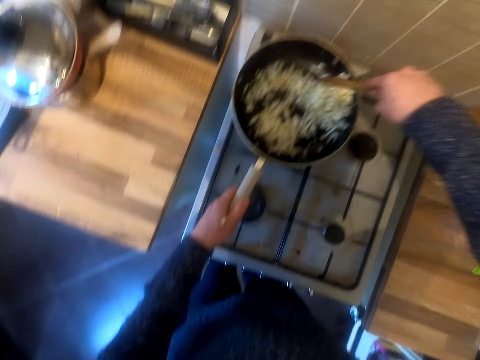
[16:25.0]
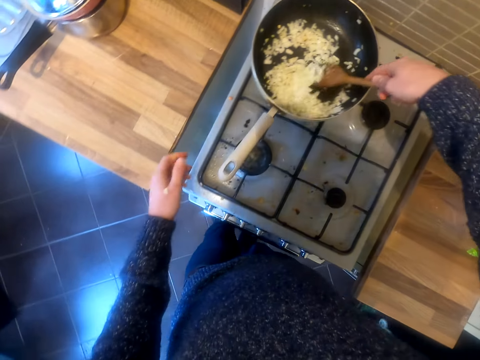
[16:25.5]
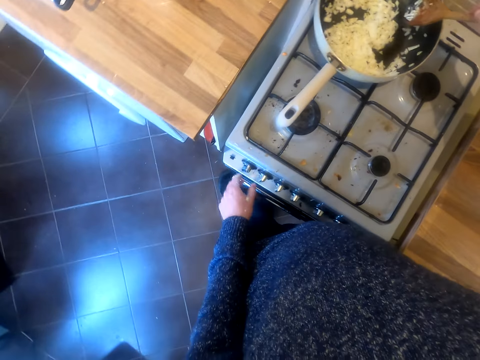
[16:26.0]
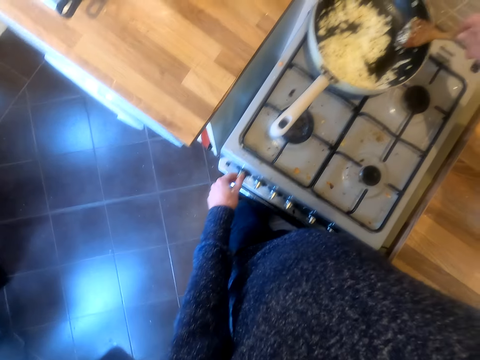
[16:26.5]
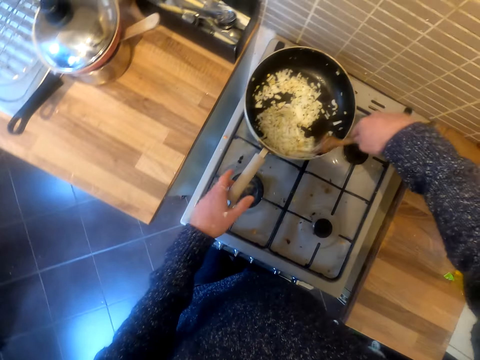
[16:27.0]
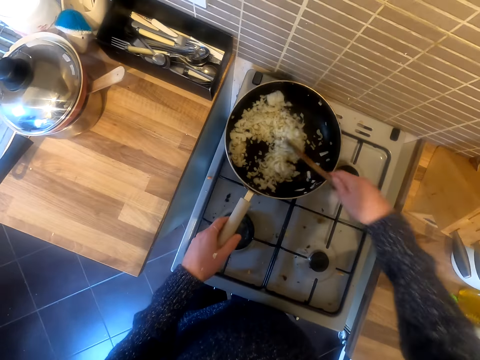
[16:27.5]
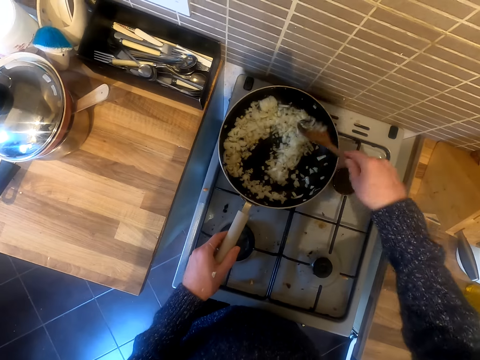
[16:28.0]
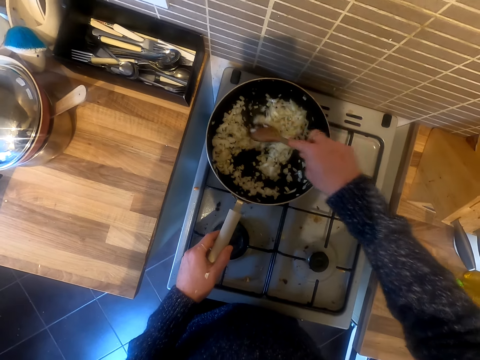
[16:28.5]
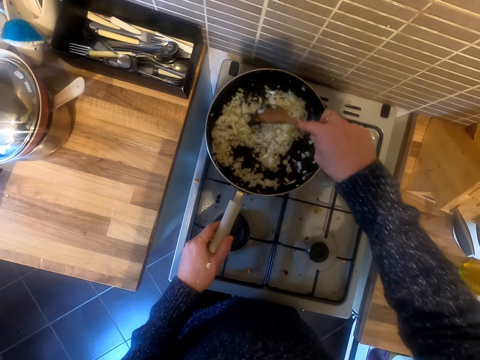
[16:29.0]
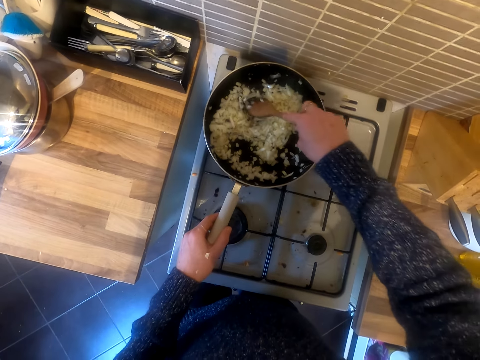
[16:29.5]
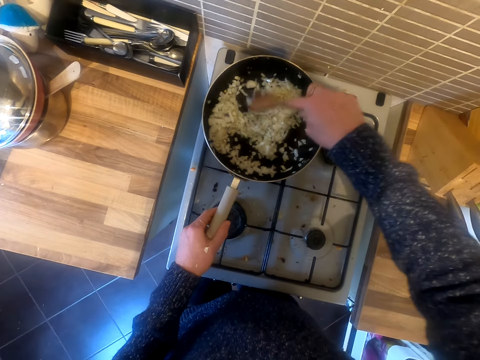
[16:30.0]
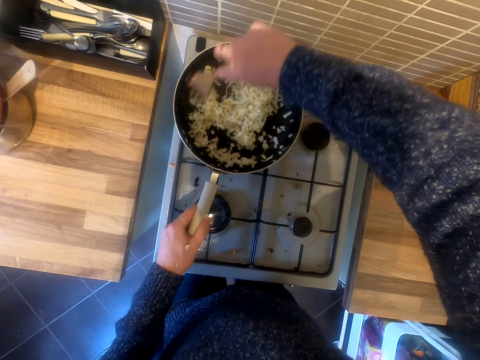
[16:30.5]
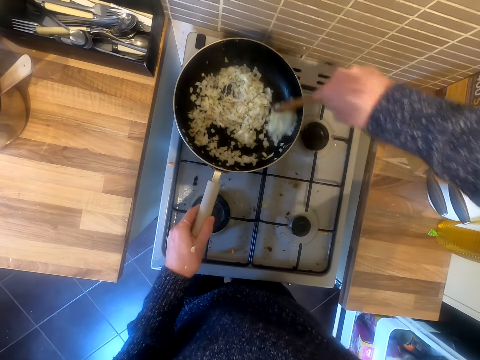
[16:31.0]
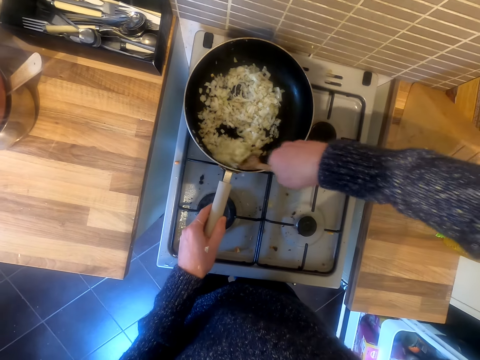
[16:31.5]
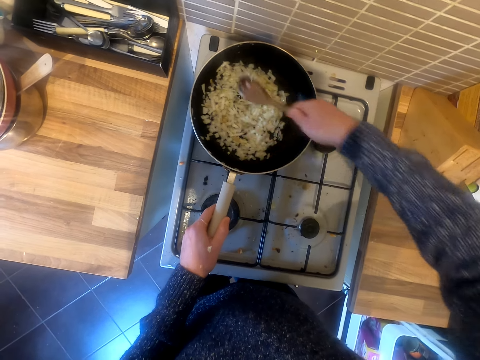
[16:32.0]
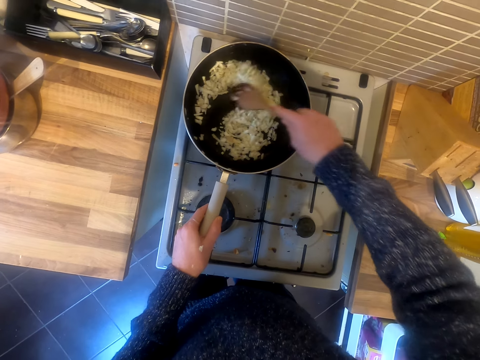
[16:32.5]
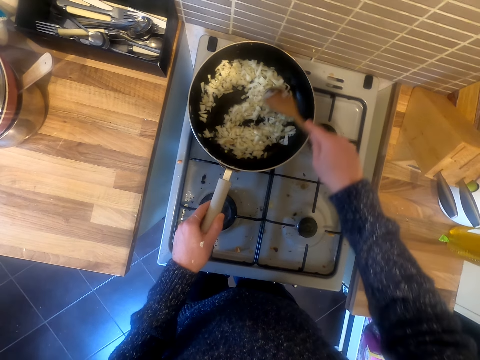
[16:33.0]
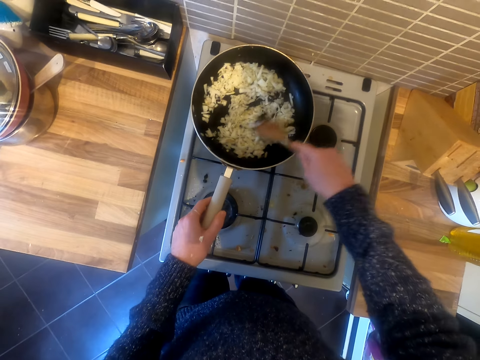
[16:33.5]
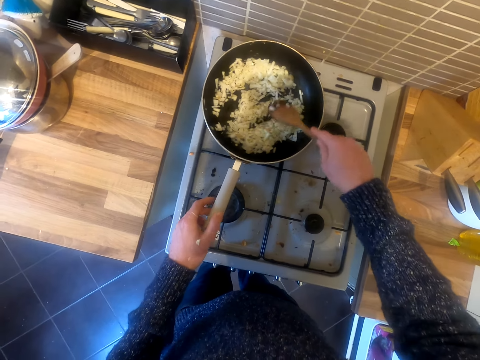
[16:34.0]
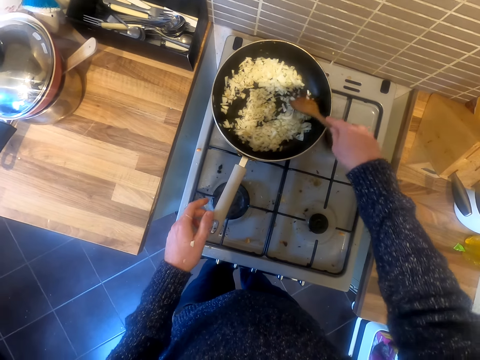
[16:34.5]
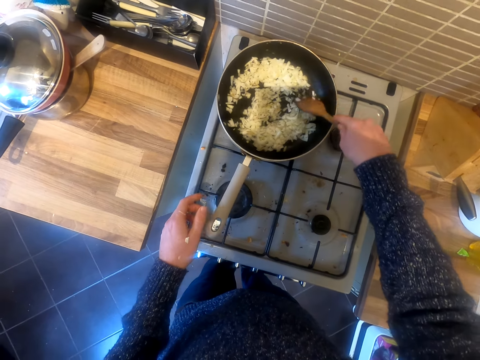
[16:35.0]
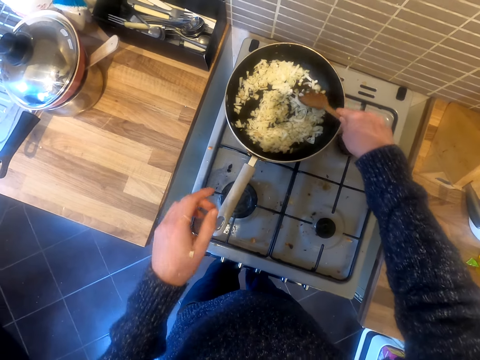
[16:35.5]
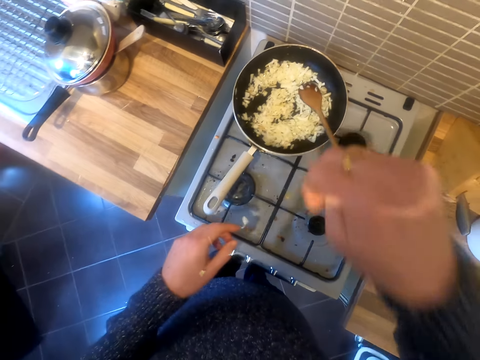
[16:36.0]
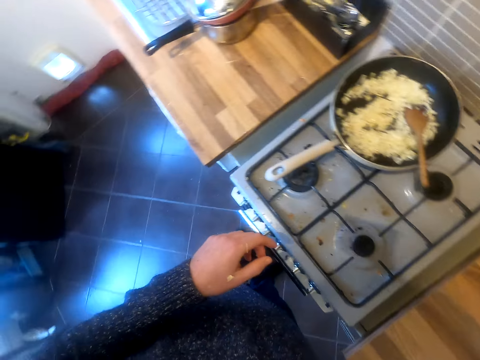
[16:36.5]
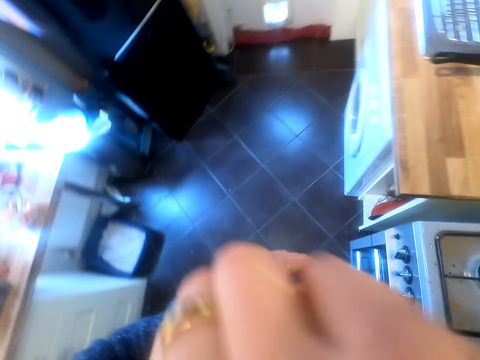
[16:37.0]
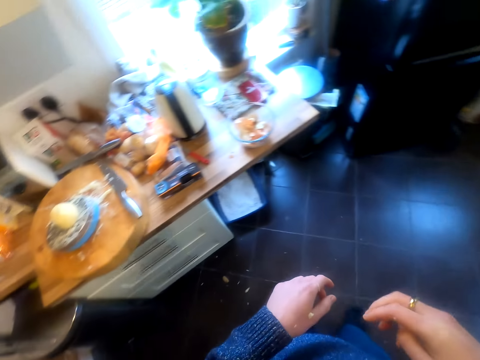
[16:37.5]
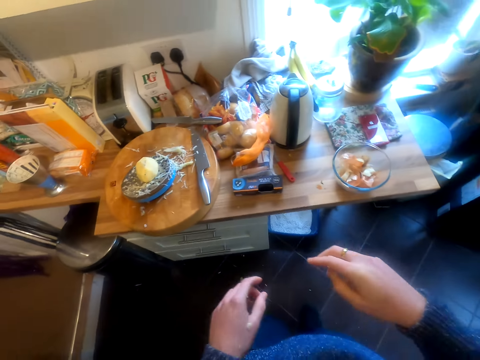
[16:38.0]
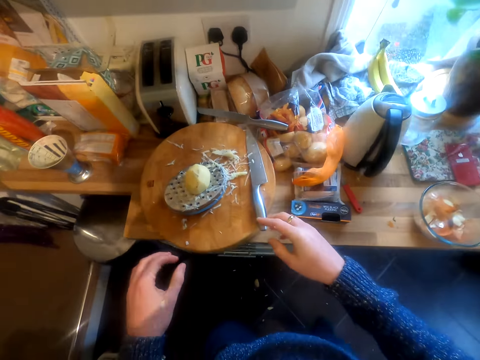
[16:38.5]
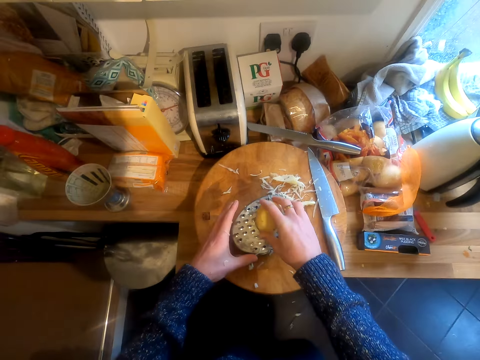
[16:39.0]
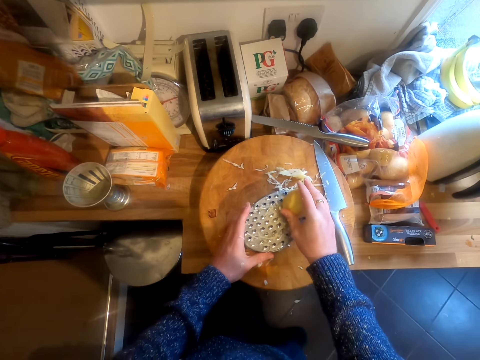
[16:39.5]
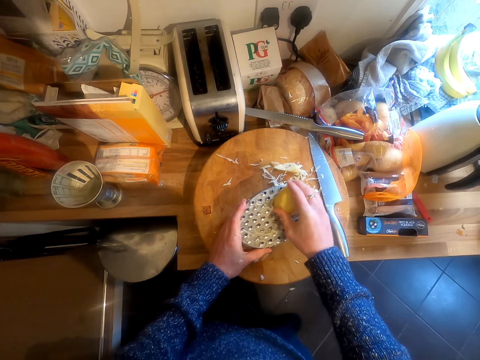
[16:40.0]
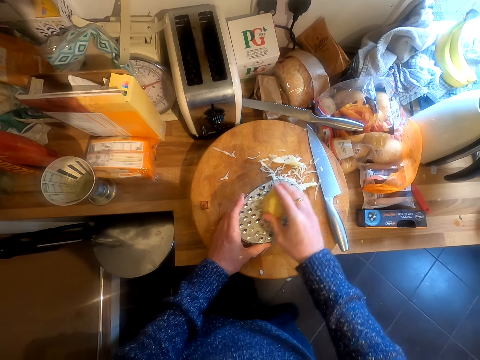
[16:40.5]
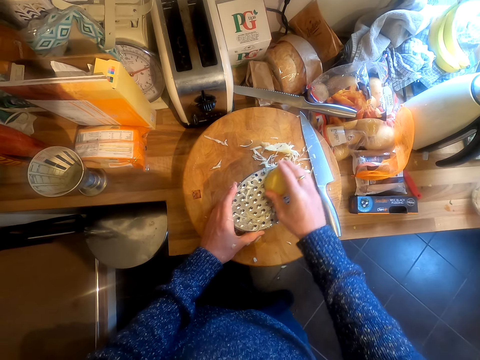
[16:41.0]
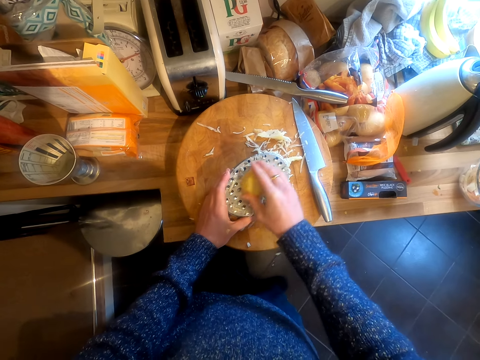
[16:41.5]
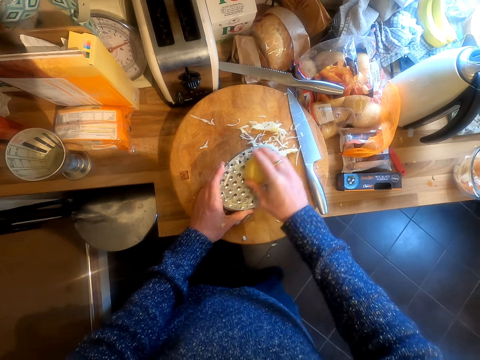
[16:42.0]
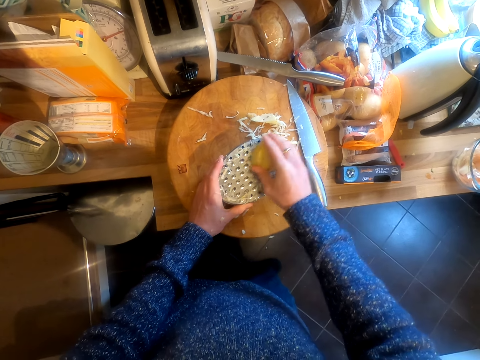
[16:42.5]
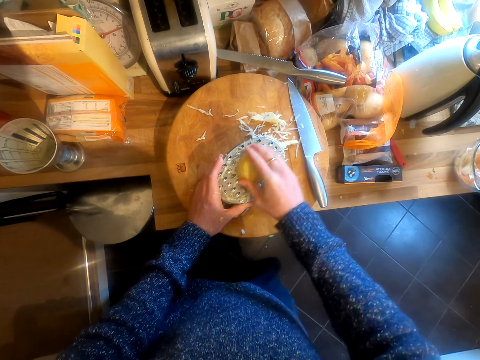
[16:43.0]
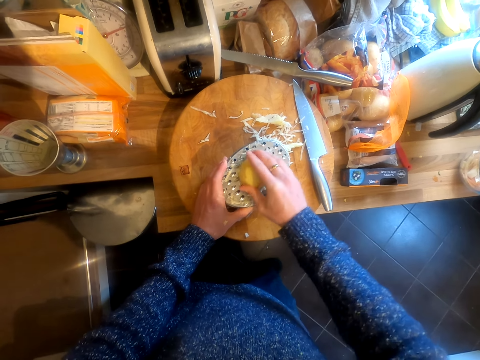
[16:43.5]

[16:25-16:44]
The camera wearer turns the cooker knob. They stir the onions in the cooking pan. They hold the frying pan. They touch the eye. They move in the kitchen. They take the potato. They grate the potato.

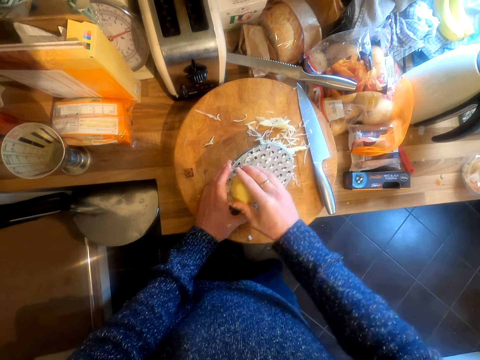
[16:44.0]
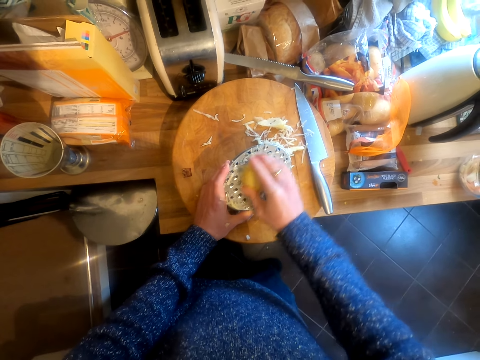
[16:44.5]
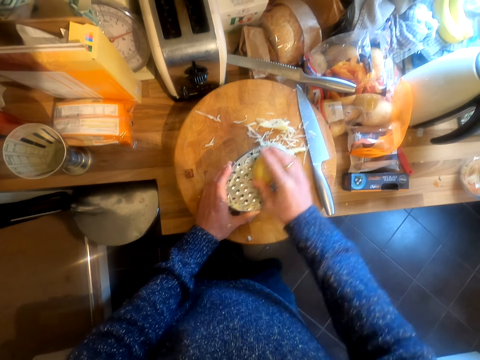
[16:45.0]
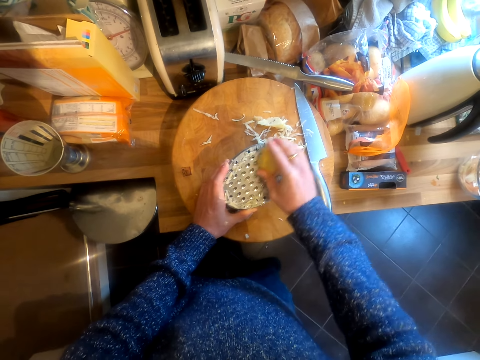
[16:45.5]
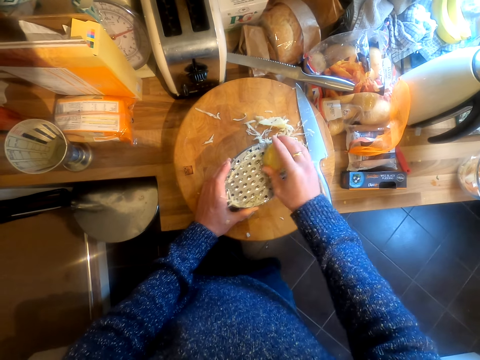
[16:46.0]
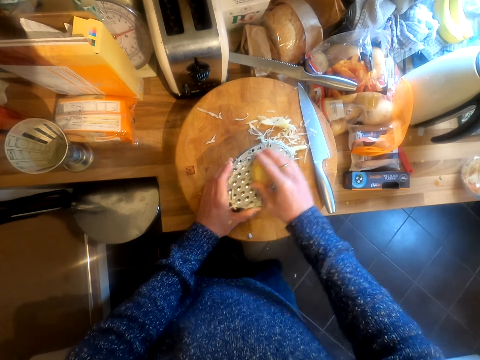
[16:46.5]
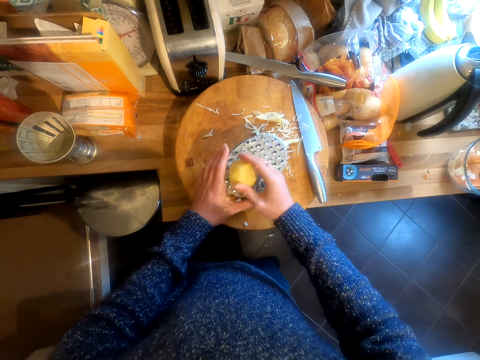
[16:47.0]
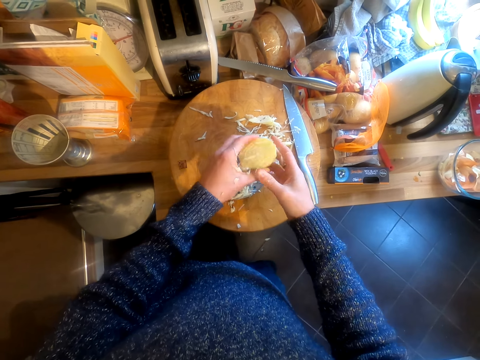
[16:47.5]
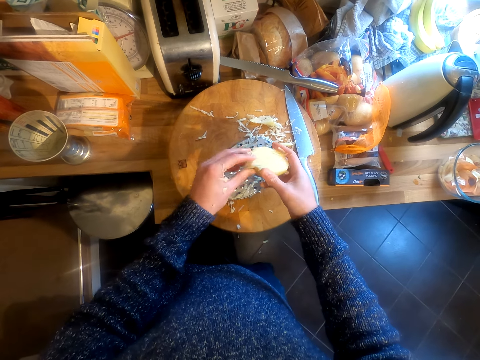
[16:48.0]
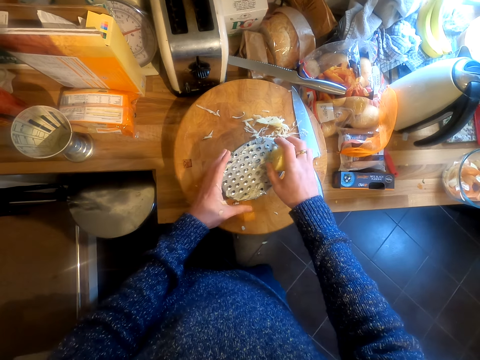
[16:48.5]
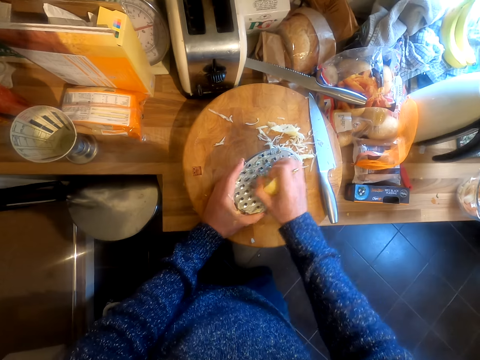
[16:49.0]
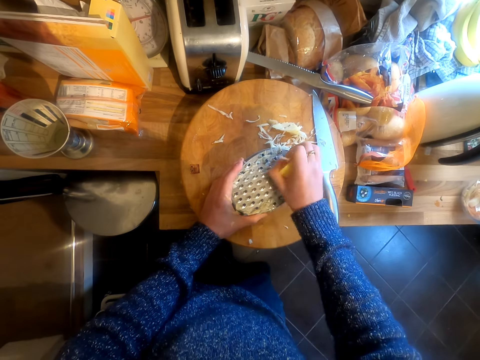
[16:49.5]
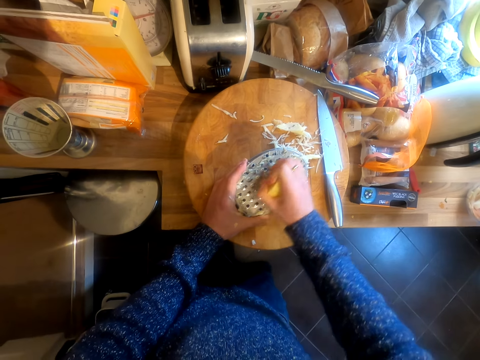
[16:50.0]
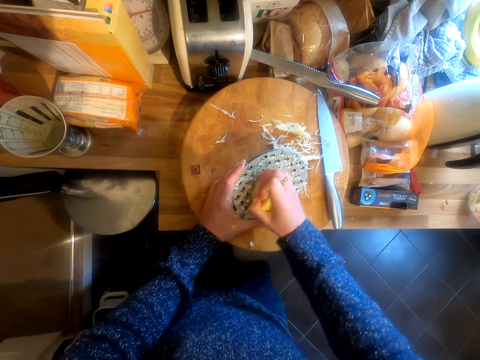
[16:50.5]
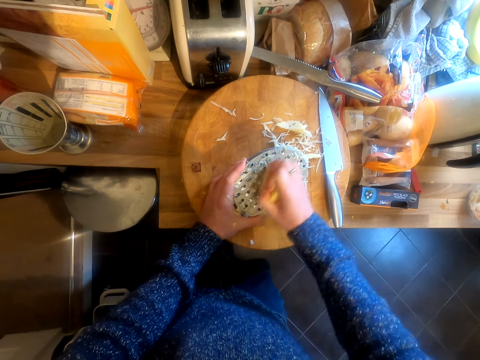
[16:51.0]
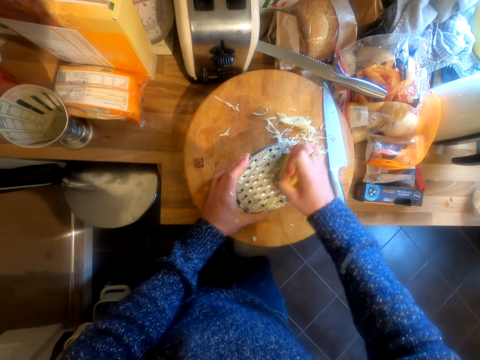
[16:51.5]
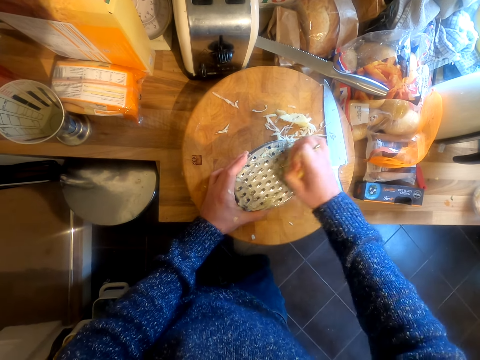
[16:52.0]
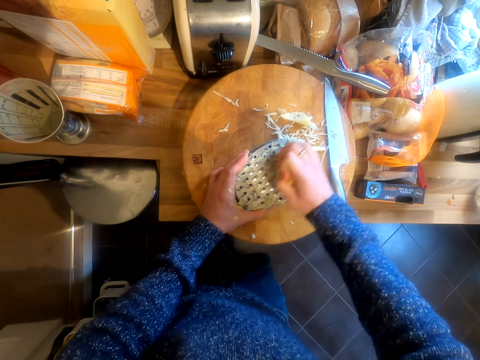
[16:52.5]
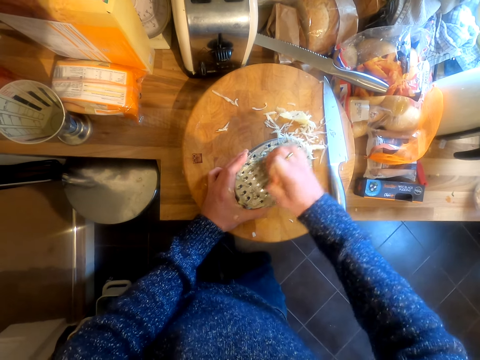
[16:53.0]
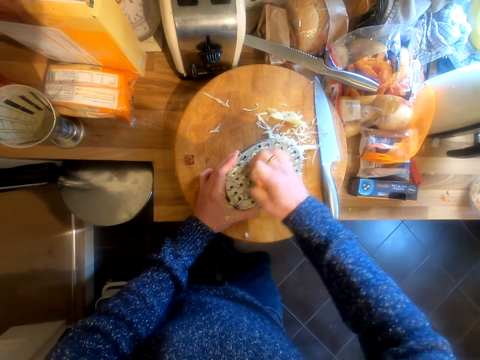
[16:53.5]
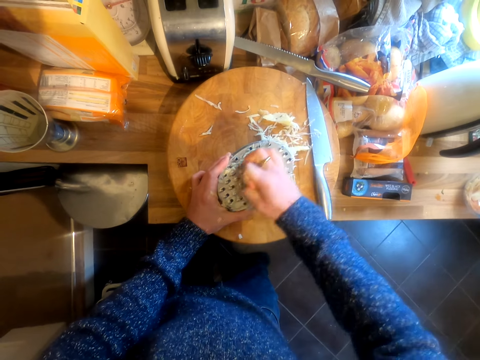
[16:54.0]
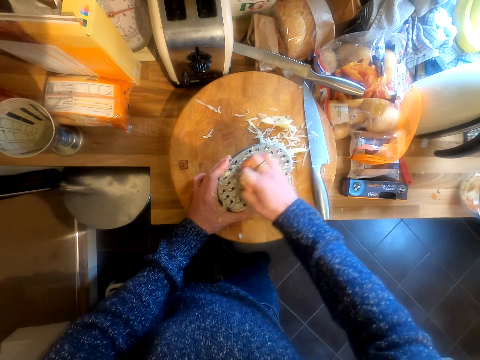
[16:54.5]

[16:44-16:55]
The camera wearer turns the potato on the hands. They grate the potato.
